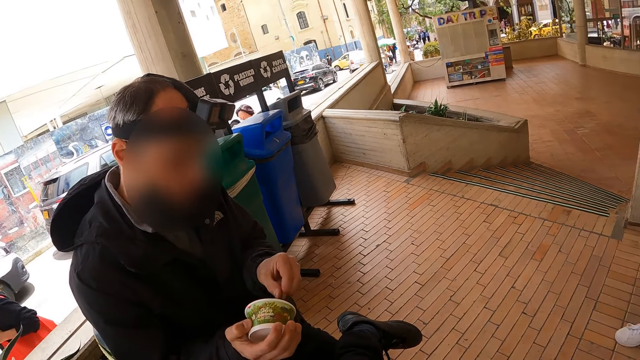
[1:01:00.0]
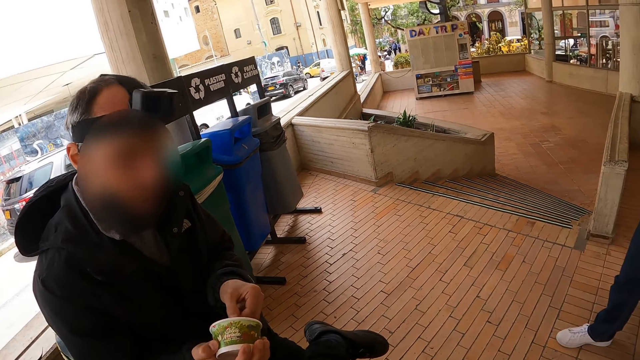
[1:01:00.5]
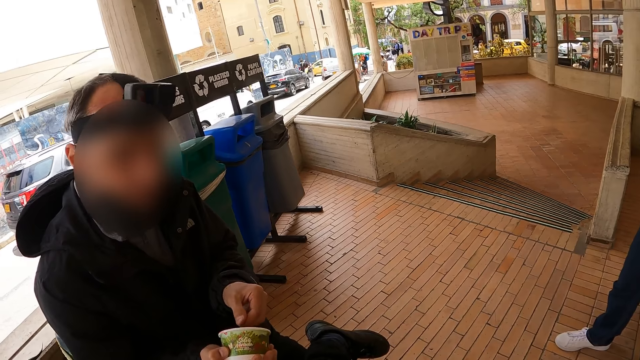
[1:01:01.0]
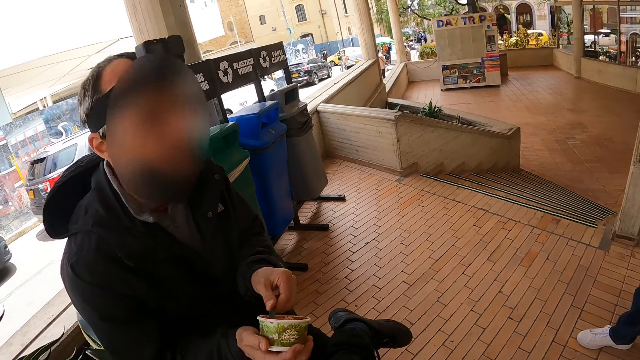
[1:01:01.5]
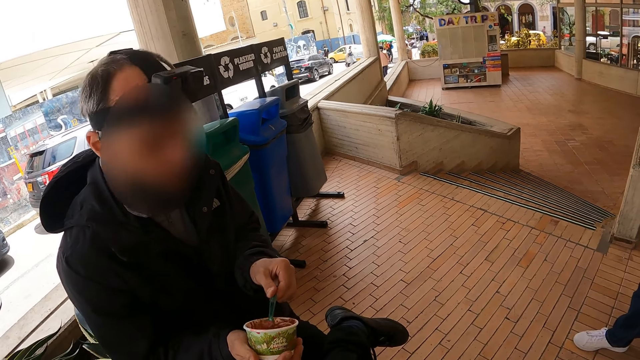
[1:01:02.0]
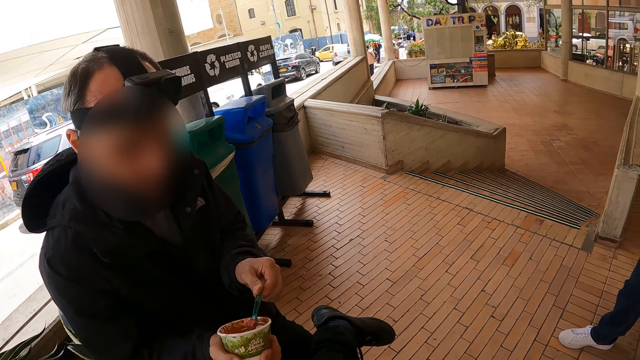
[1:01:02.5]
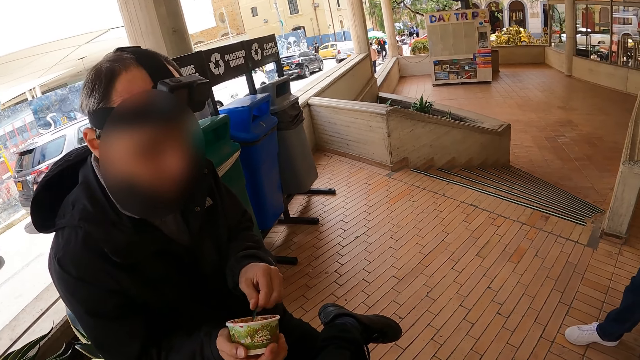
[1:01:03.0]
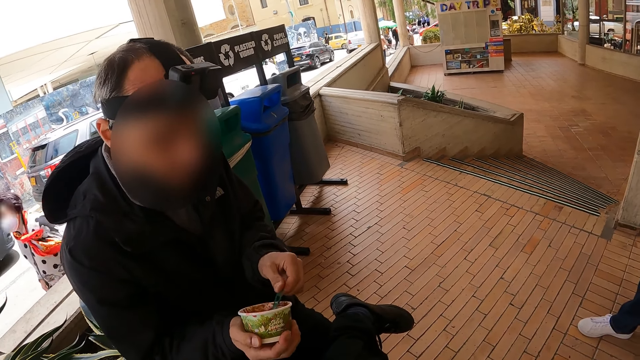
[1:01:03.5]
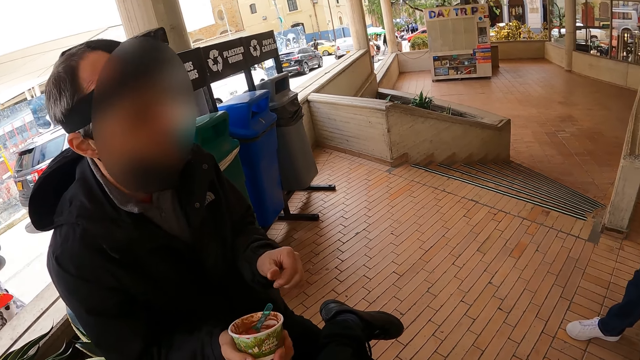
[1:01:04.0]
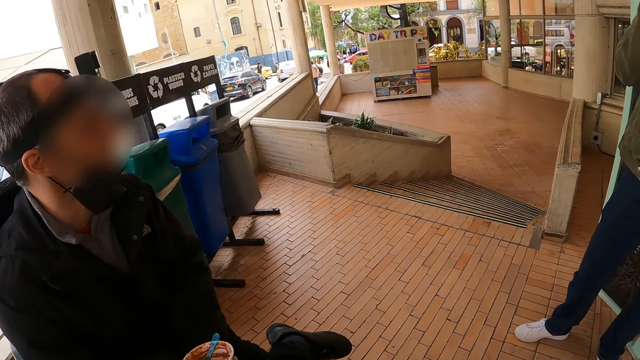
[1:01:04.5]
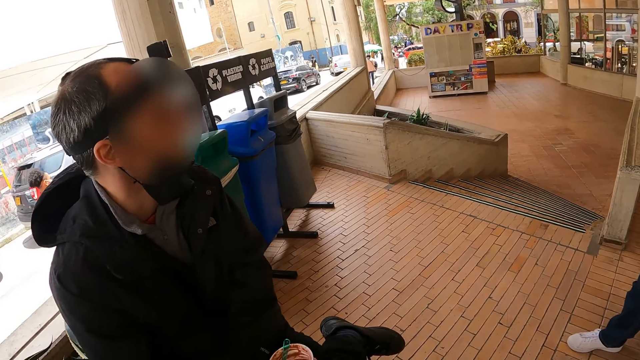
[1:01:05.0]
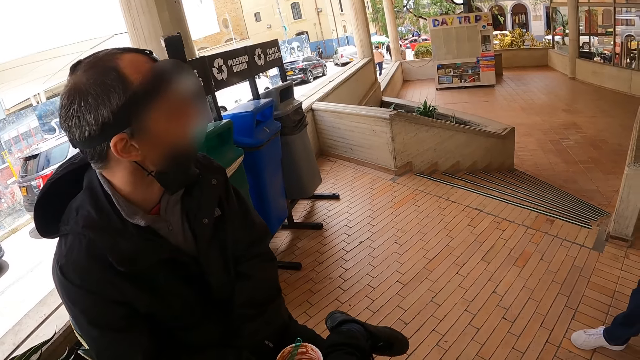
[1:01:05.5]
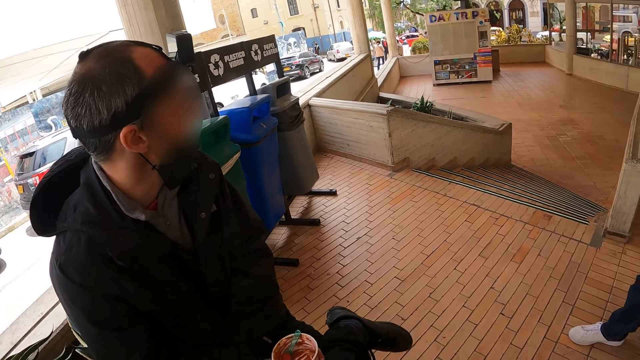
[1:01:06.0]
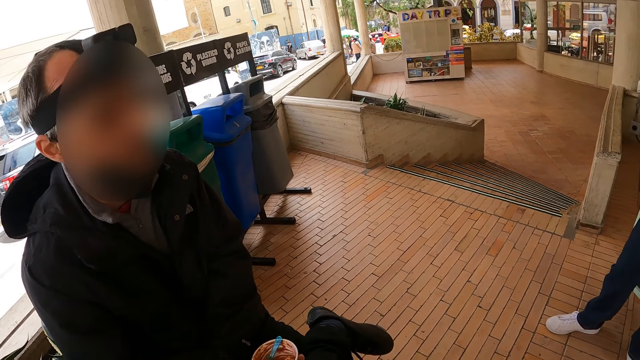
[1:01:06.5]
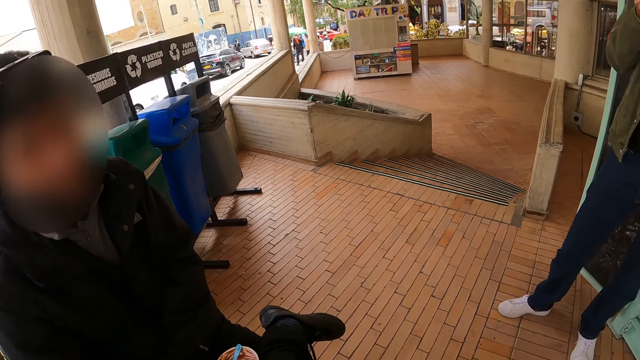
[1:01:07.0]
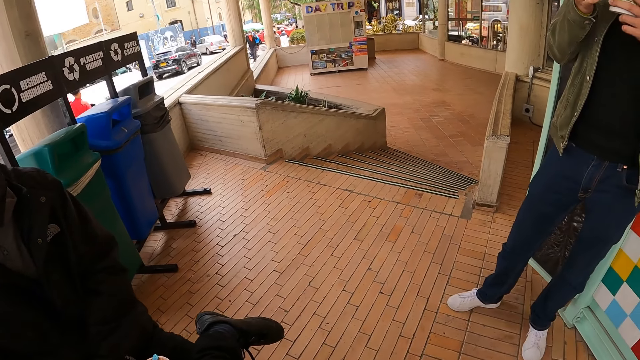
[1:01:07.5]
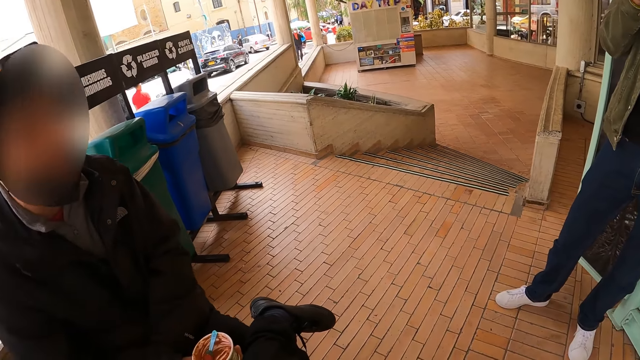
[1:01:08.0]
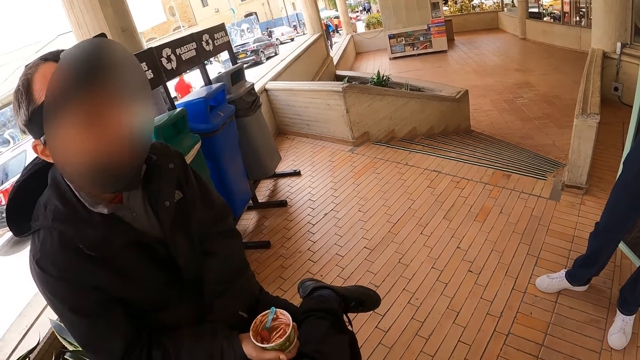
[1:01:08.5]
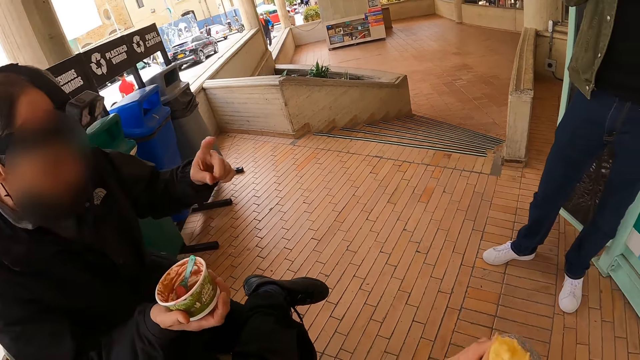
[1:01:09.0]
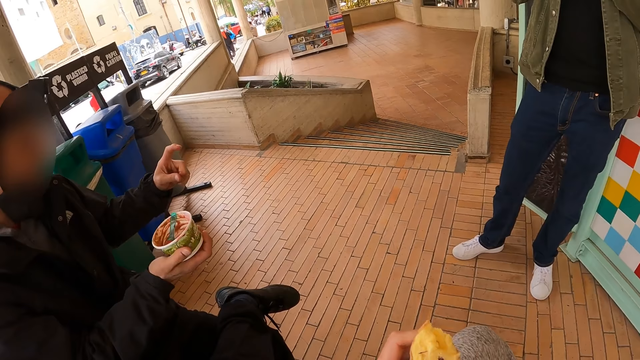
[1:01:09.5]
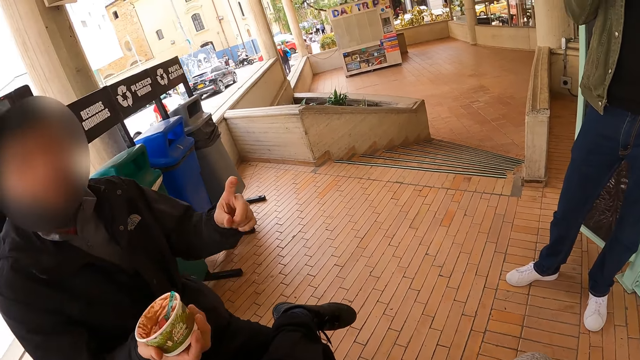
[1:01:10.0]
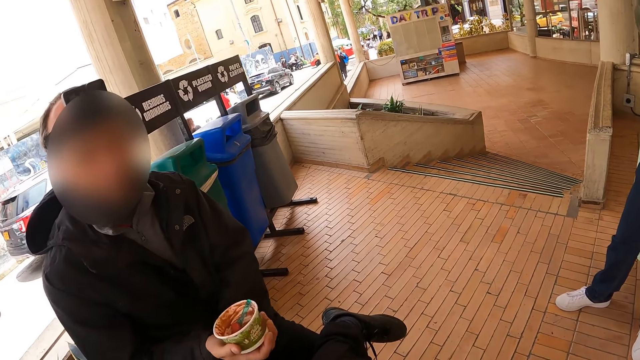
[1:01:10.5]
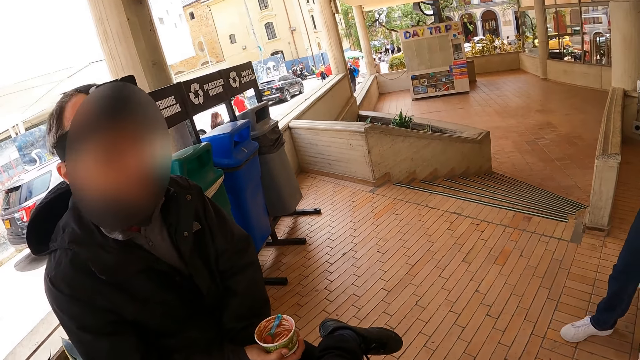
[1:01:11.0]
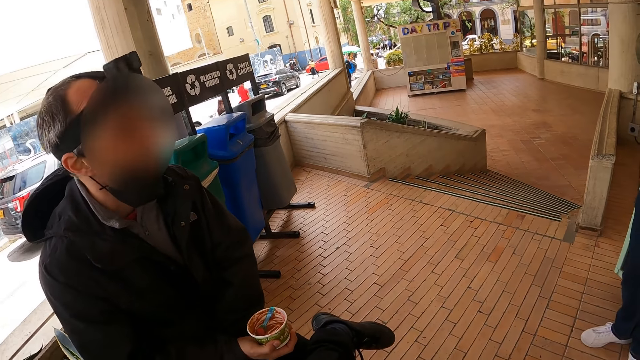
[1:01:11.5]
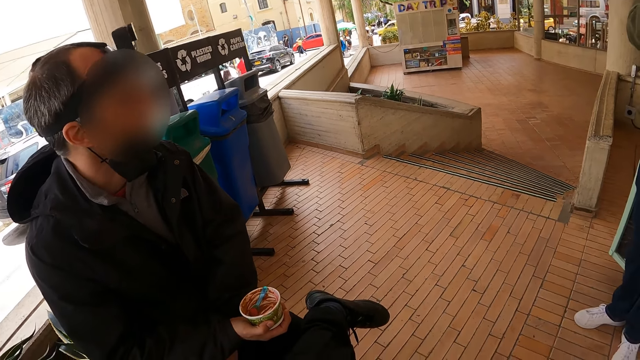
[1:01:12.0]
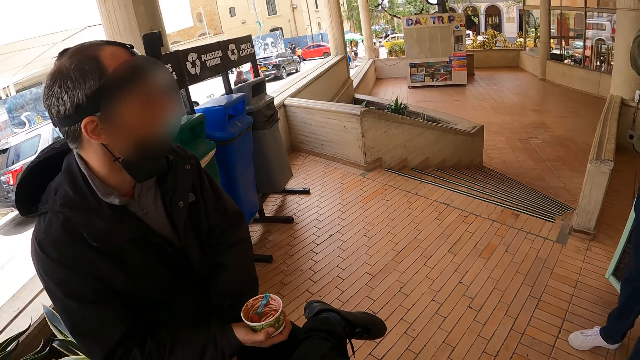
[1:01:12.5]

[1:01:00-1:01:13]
The camera wearer drops the left hand. They look around. They raise the left hand.

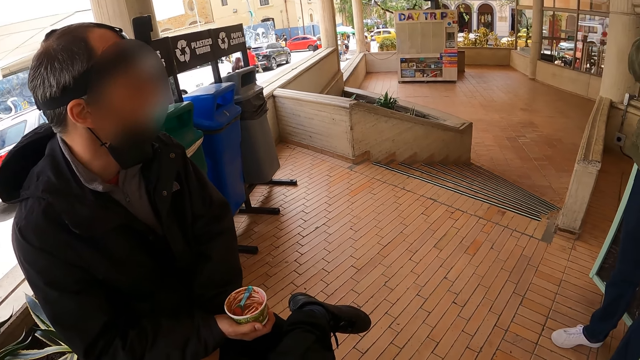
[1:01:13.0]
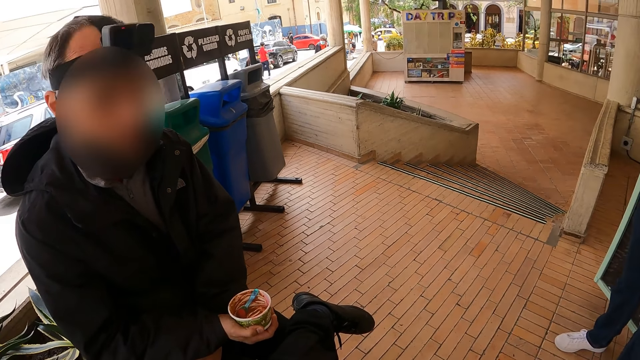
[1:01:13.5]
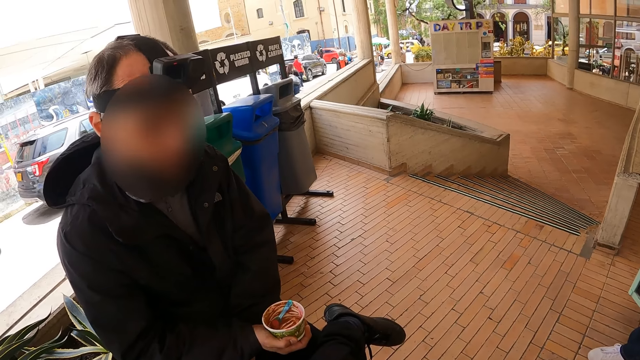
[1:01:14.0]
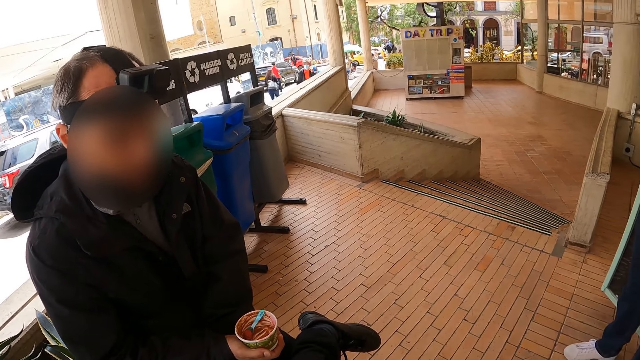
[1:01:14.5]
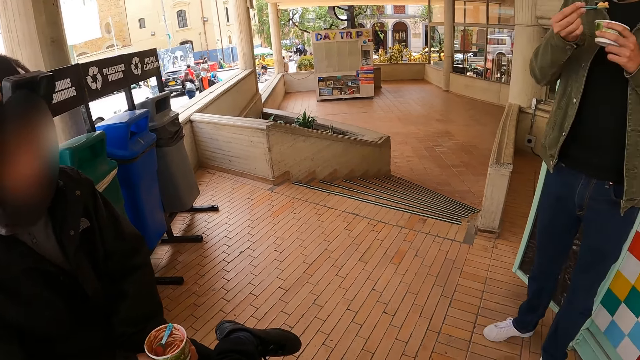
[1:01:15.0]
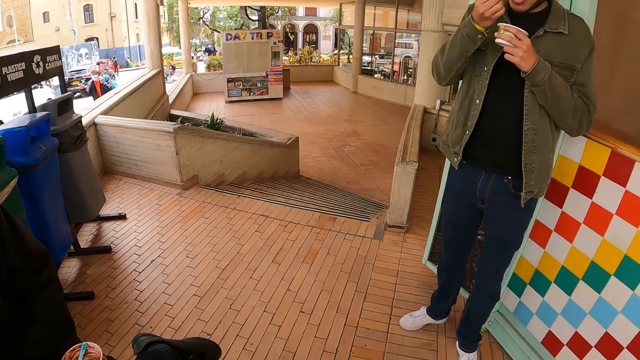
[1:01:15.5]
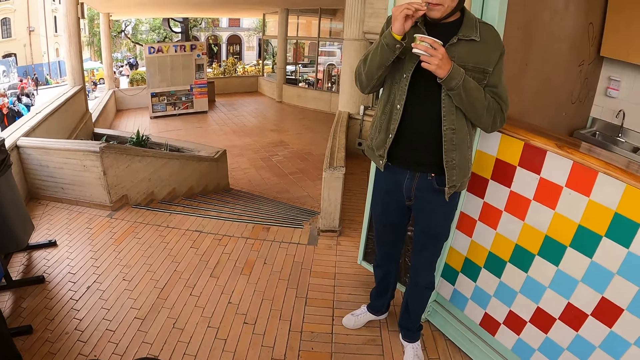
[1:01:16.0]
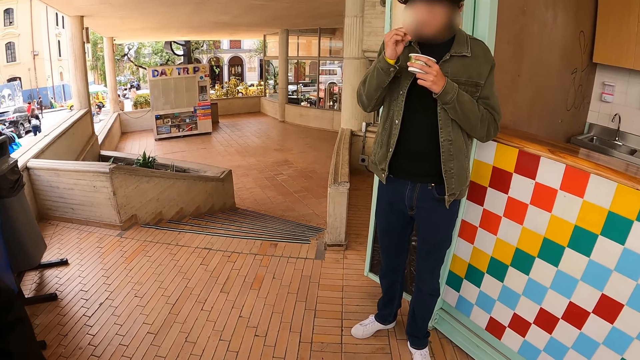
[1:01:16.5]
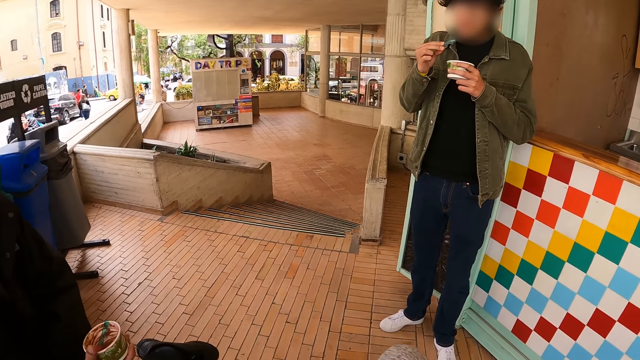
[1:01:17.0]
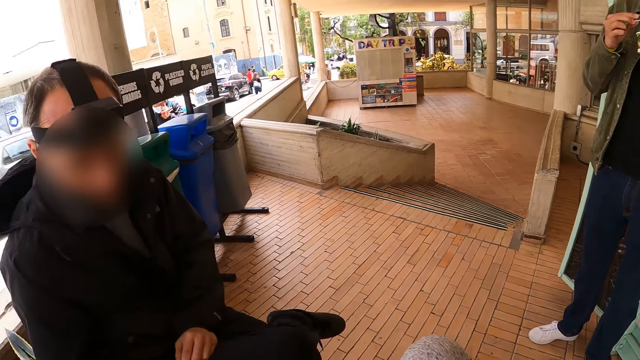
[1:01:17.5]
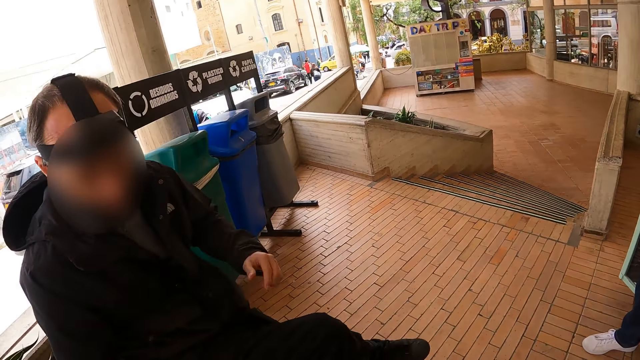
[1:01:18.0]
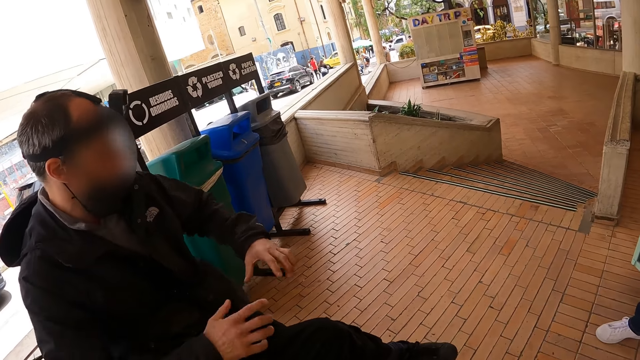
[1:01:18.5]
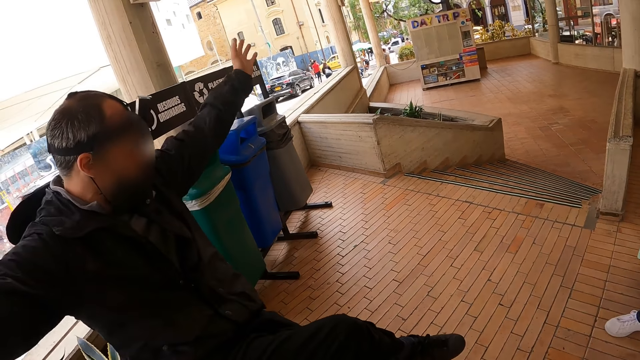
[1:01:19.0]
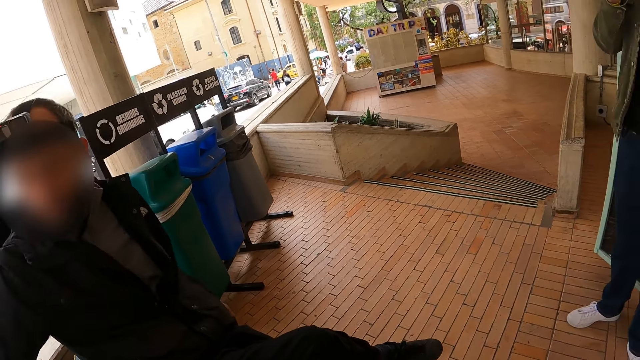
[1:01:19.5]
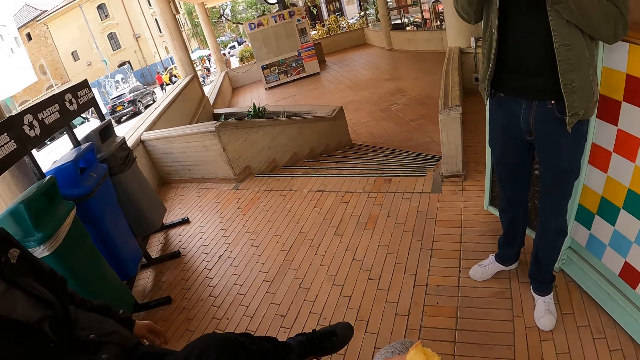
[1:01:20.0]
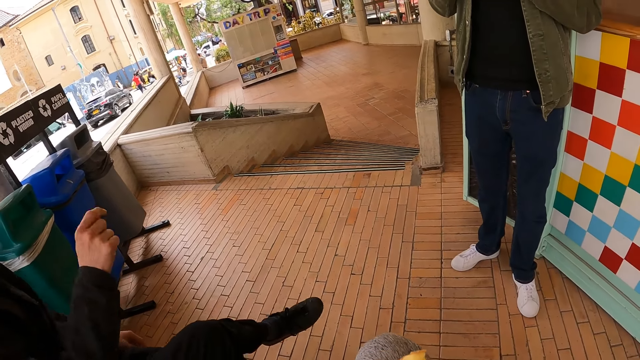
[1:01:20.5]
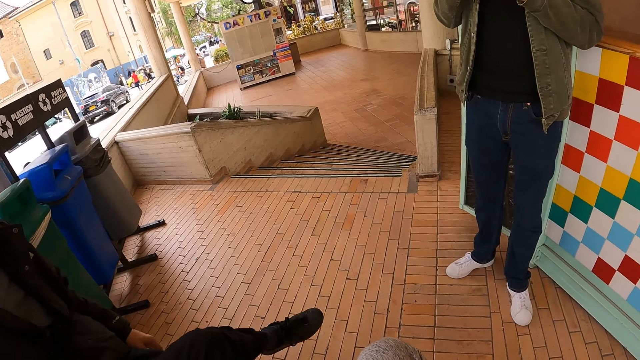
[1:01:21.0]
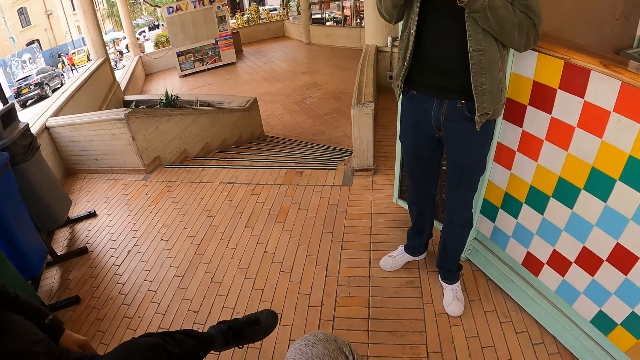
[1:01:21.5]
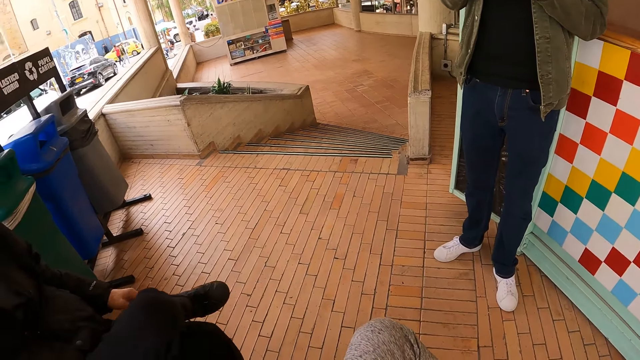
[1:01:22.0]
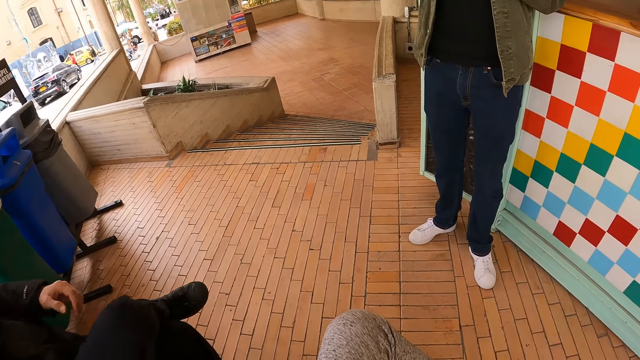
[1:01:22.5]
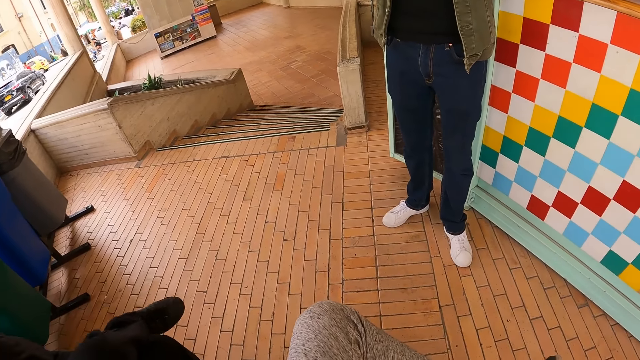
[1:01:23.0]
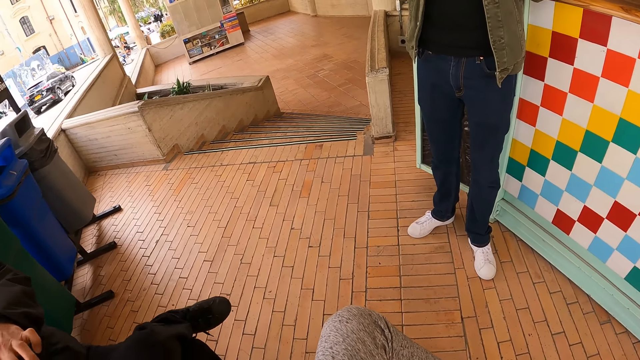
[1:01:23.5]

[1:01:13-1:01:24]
The camera wearer looks around. A man eats something. The camera wearer raises both hands and looks around. The man points with the right hand. The camera wearer looks around.
